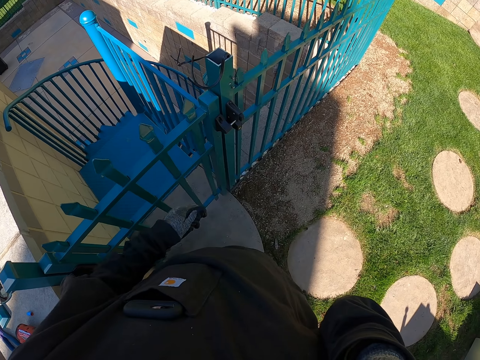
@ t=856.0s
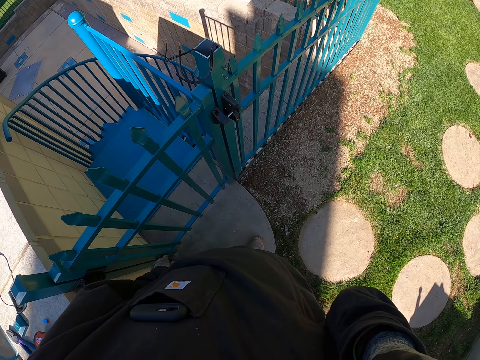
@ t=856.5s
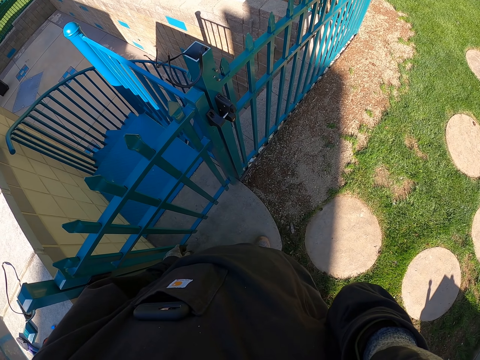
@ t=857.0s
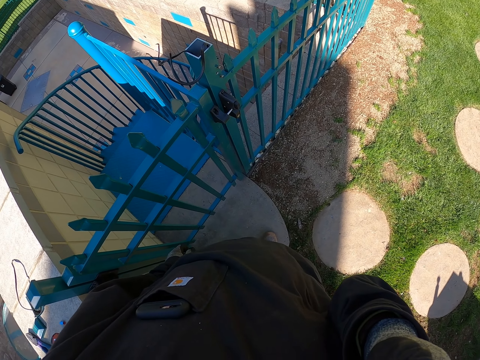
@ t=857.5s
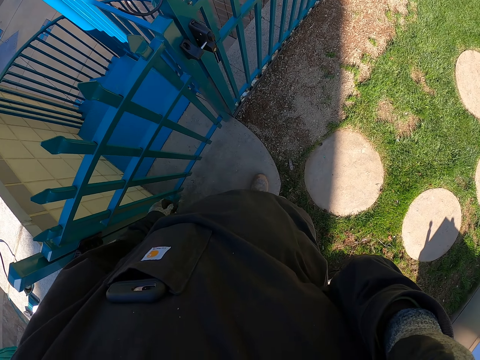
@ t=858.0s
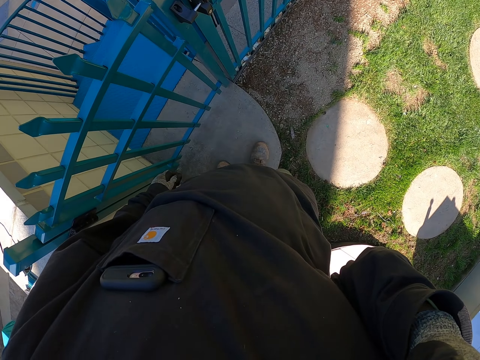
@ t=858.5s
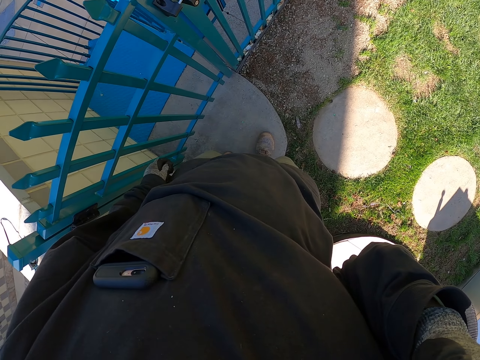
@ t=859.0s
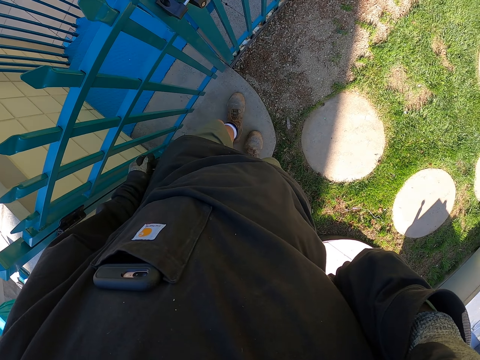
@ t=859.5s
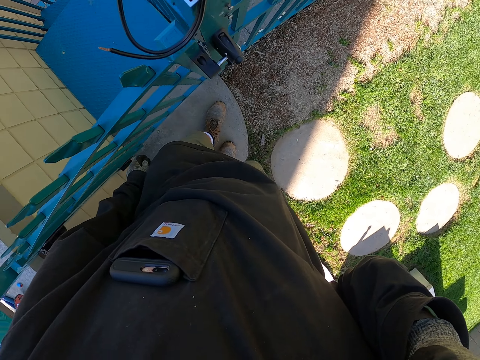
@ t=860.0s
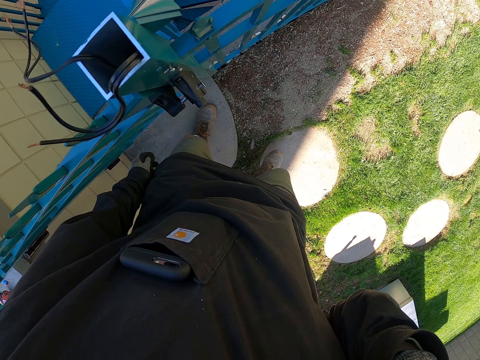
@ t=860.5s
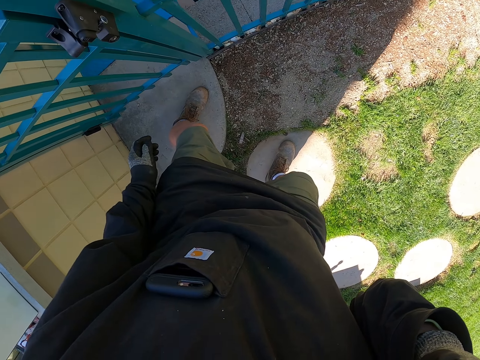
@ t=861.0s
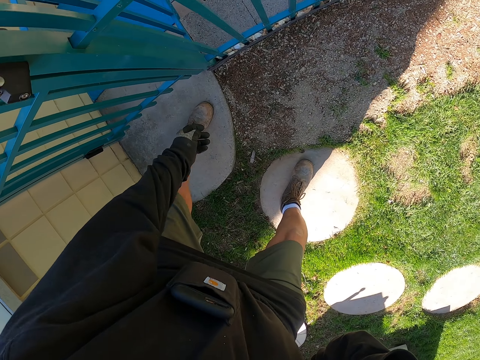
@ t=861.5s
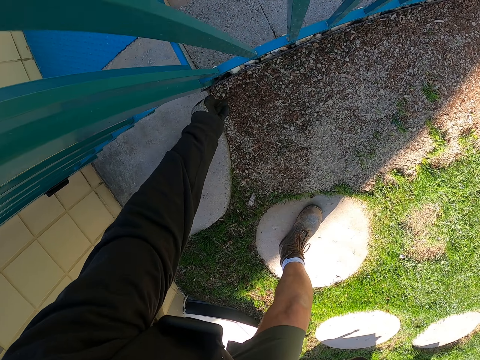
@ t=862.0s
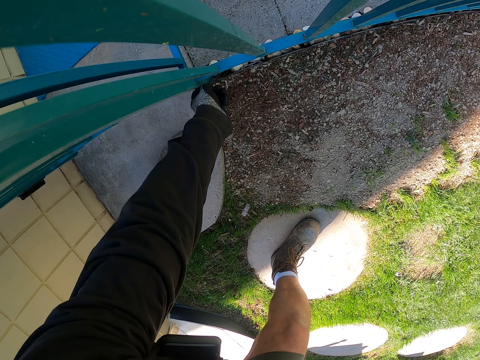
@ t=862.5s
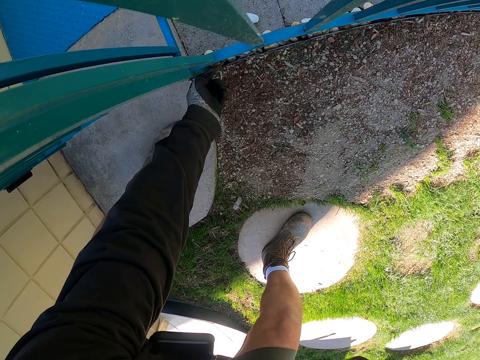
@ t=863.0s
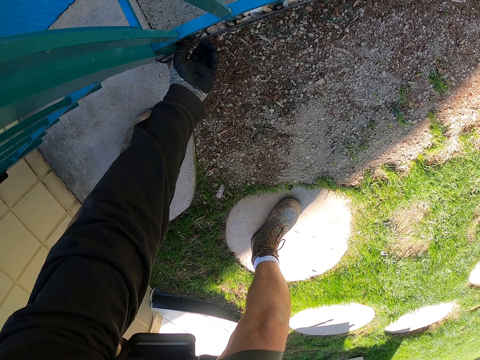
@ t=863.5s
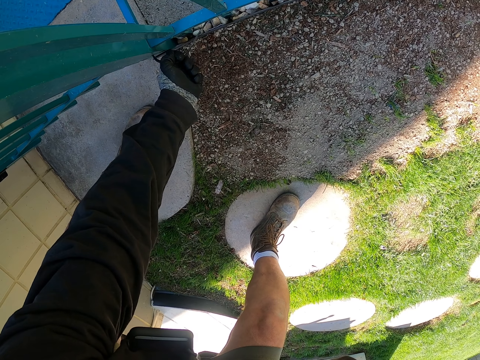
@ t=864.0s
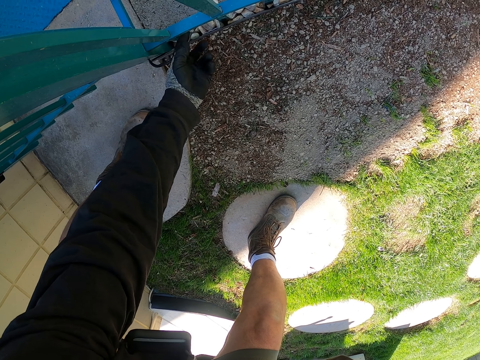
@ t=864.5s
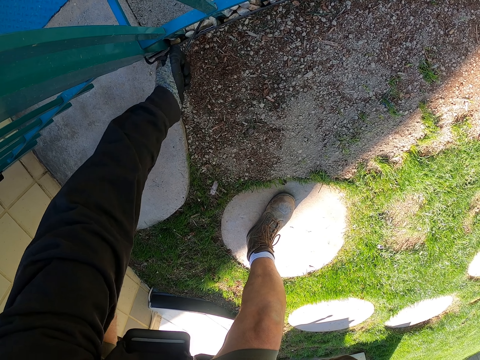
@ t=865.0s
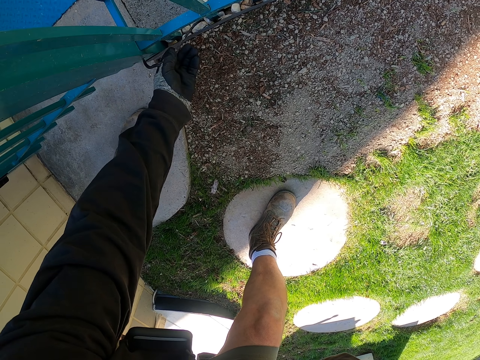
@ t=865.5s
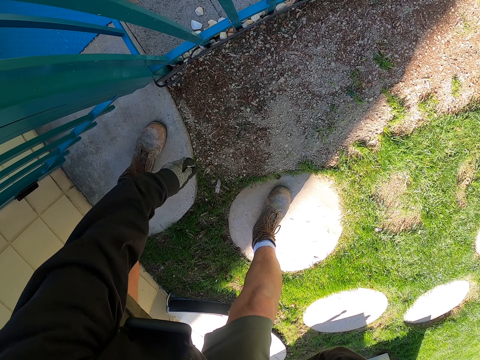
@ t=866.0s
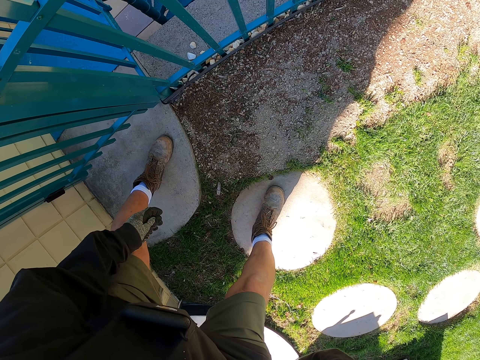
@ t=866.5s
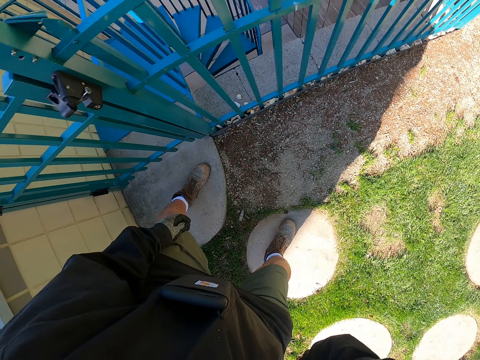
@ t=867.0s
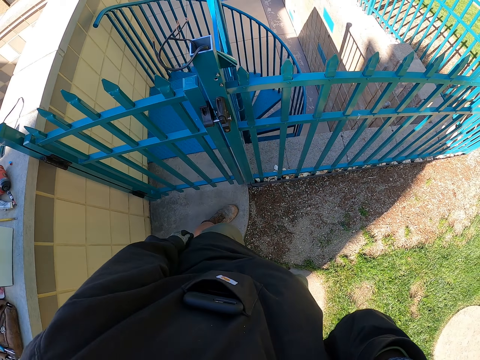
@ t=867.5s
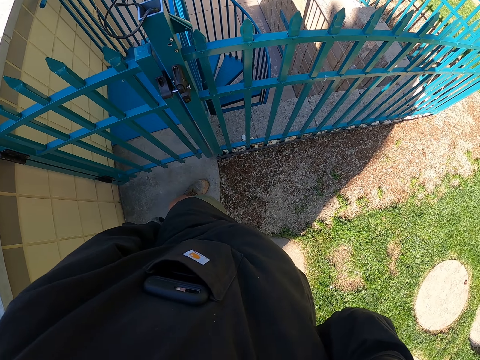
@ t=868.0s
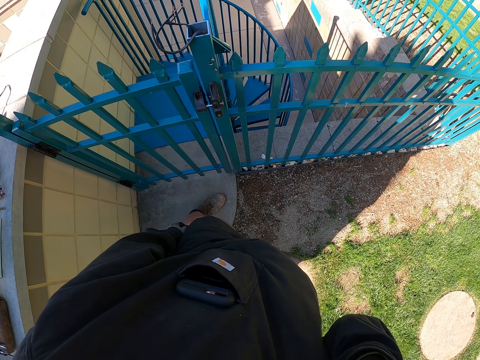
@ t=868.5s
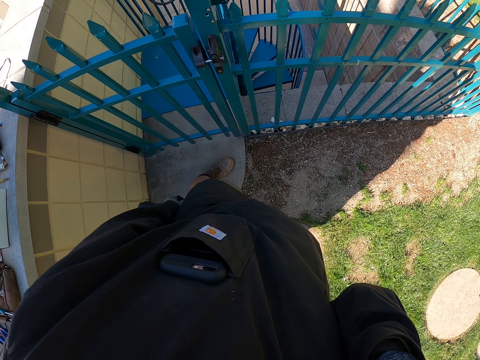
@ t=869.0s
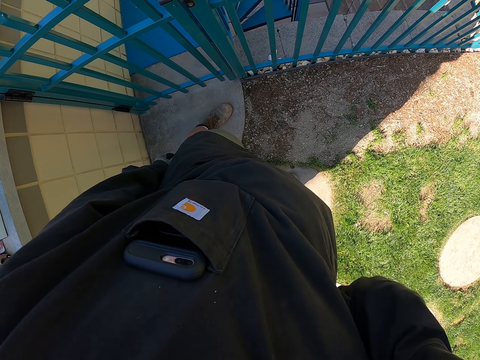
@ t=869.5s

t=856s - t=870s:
The camera wearer does something. They walk around the compound. They stretch an electric cable down the fence. They pull a cable. They stand.

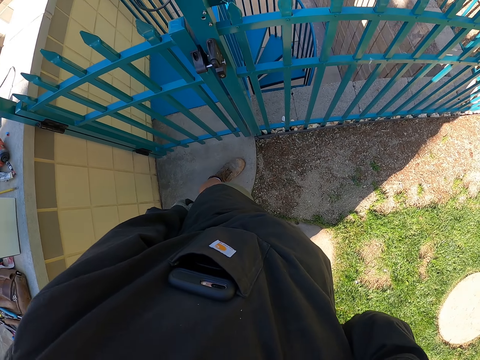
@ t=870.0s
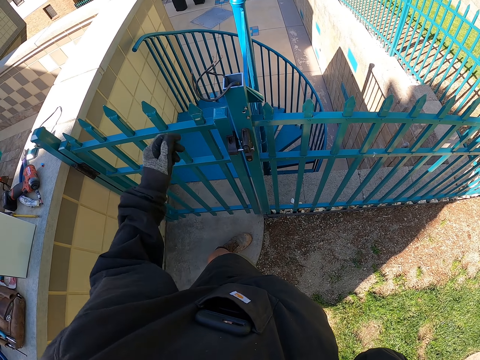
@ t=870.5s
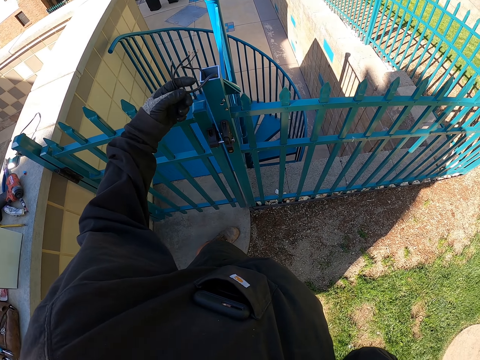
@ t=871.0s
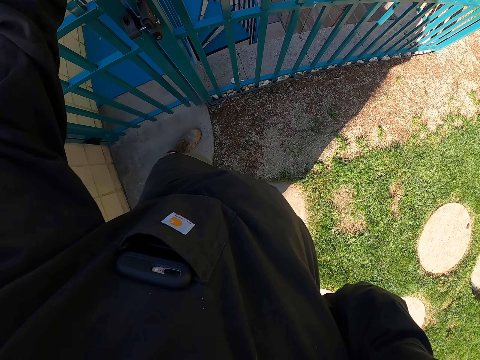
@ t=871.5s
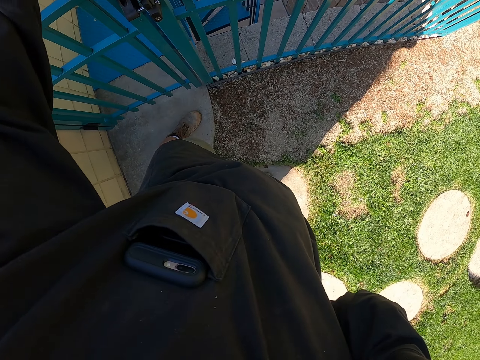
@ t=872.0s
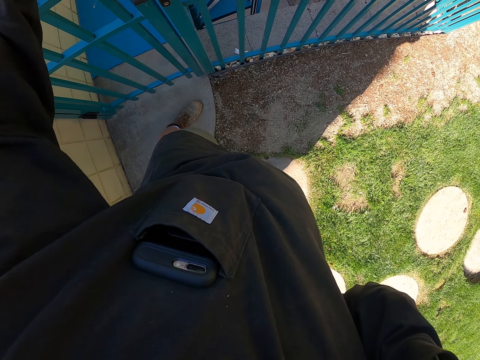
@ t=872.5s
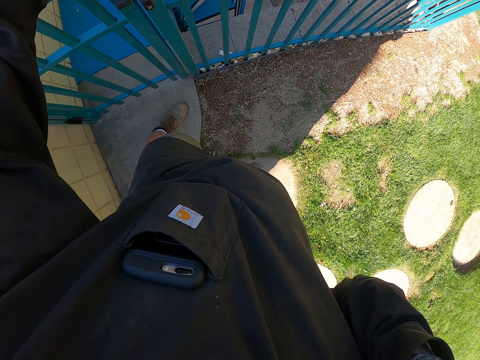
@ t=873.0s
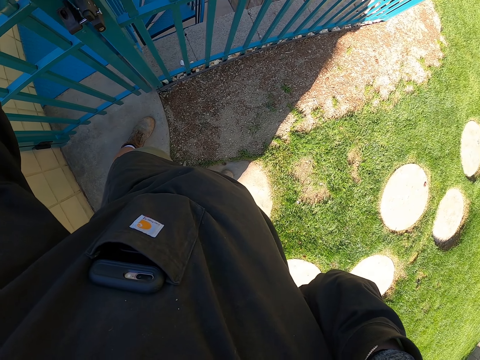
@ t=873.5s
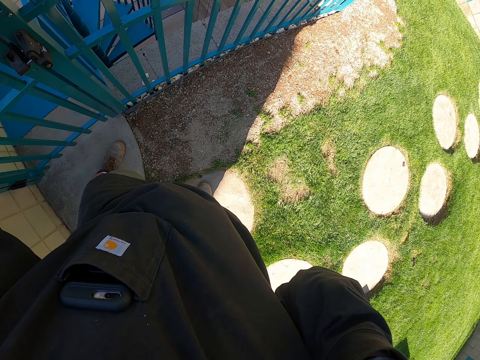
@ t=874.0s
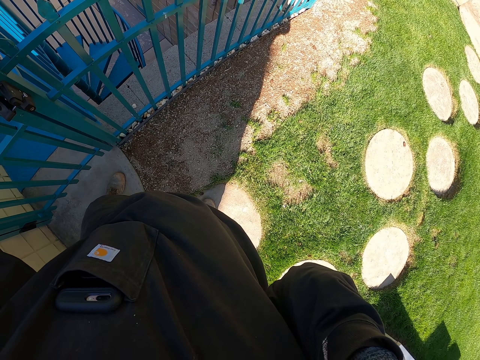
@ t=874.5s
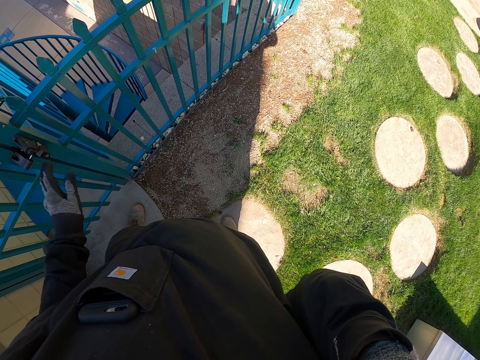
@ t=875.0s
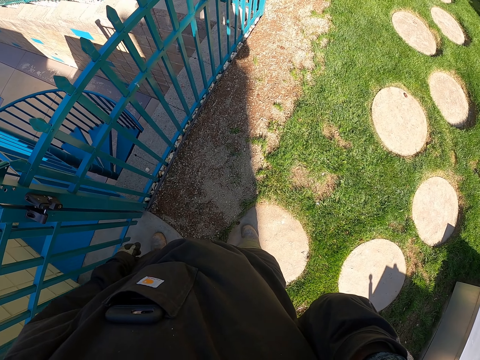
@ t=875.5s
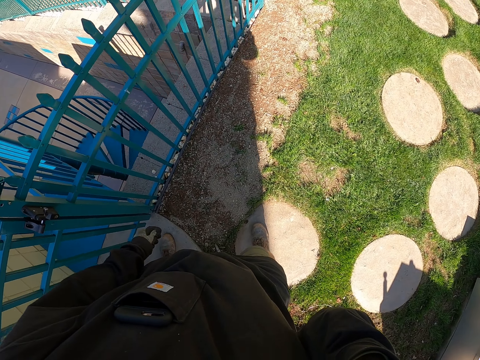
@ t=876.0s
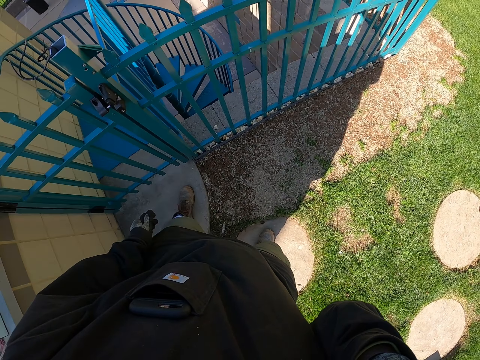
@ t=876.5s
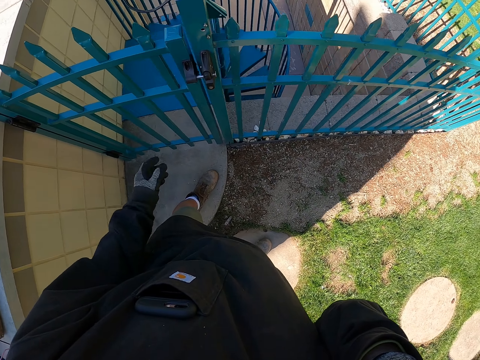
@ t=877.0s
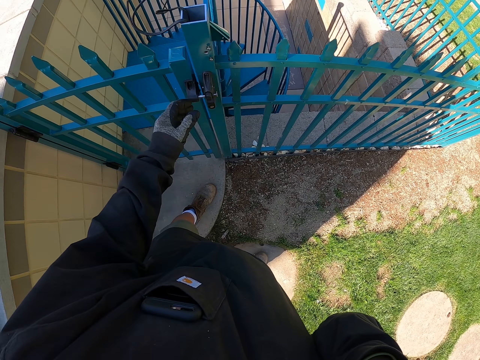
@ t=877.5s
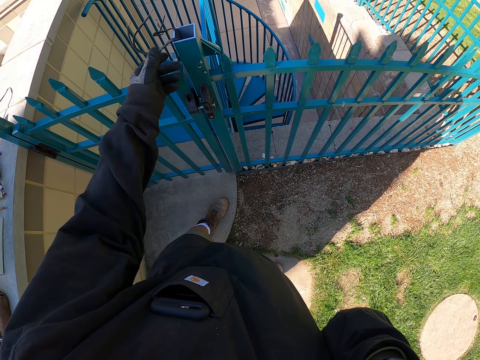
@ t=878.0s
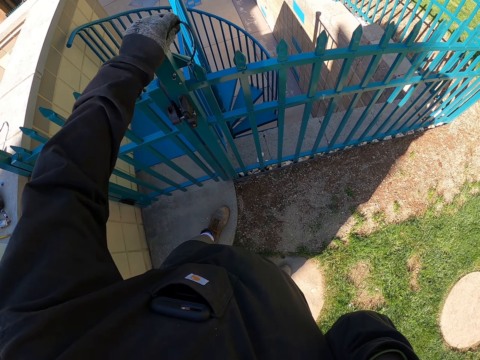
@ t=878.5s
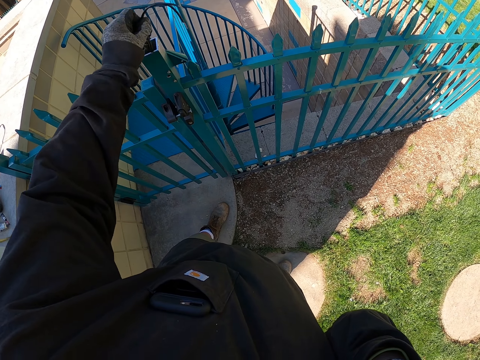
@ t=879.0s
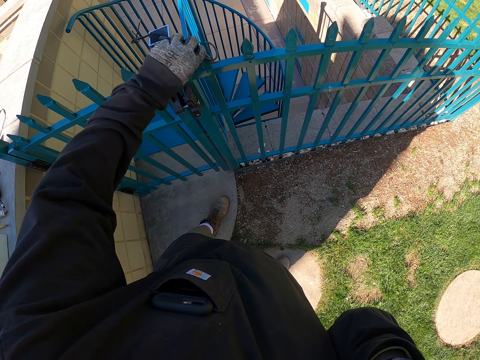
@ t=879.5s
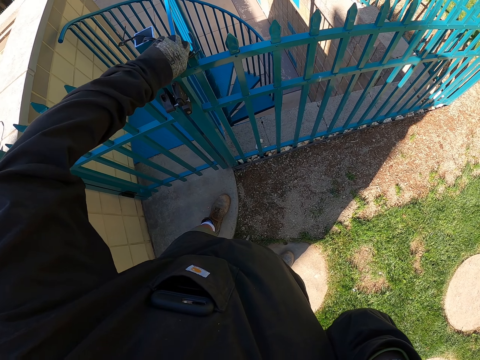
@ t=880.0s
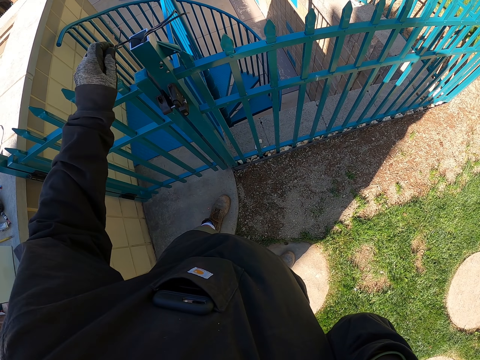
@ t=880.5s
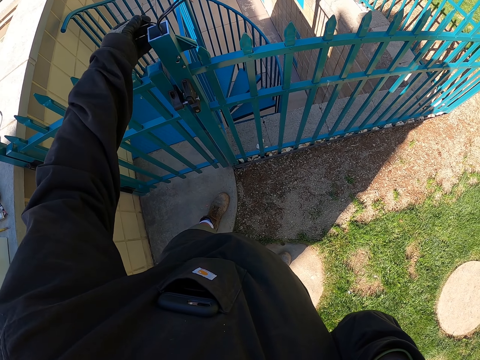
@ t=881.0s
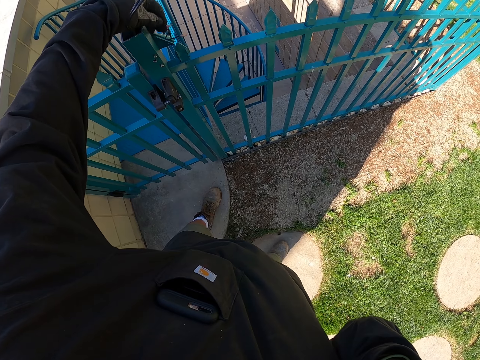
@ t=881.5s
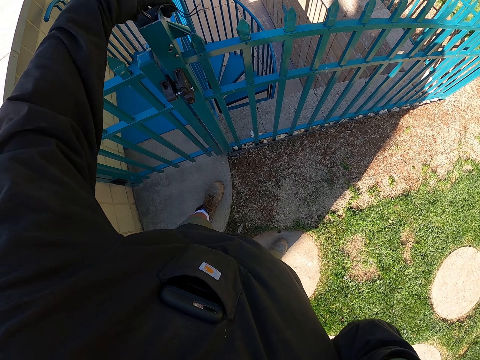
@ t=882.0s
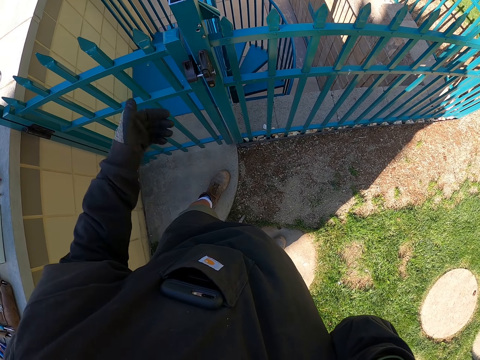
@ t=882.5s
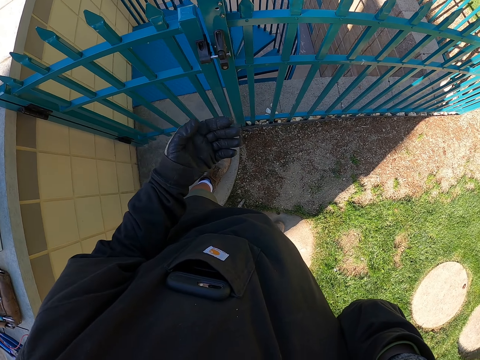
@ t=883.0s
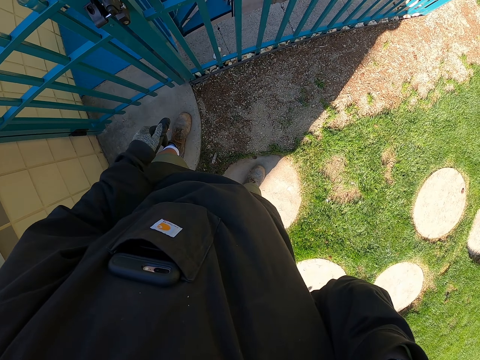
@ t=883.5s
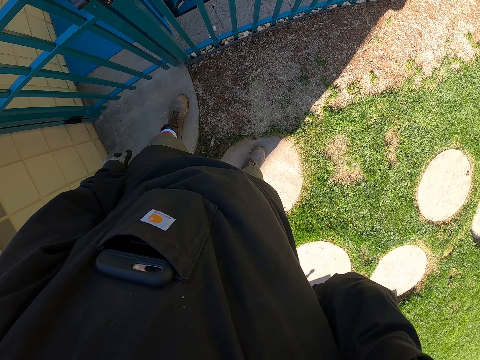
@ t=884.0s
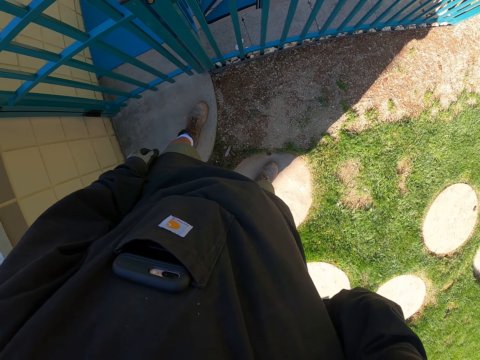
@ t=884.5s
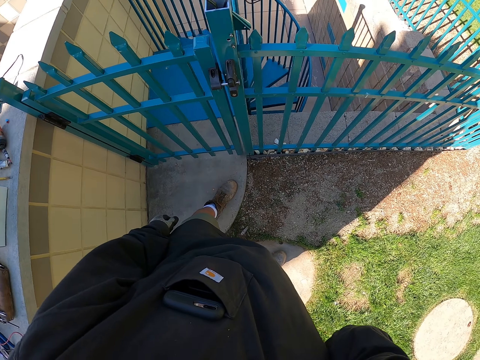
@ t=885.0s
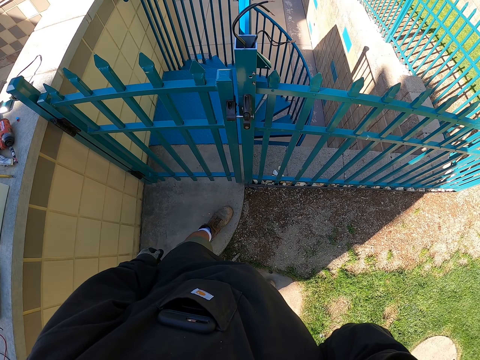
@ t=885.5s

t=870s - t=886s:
The camera wearer twists the cable on the gate. They touch the cable. They stand beside the gate and look around. They twist the cable on the gate and wipe their hand.
